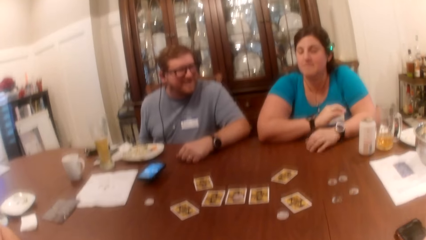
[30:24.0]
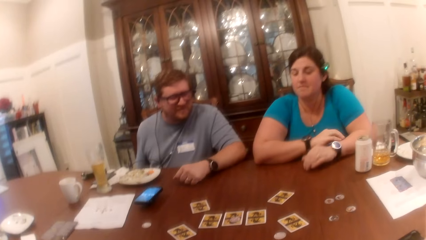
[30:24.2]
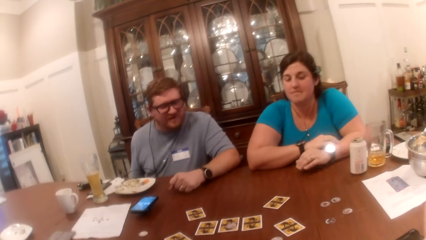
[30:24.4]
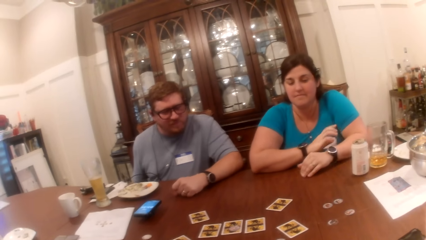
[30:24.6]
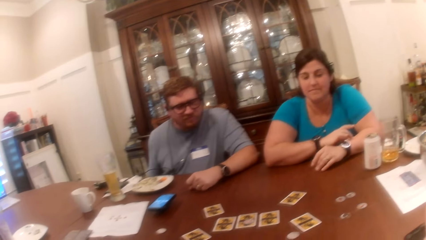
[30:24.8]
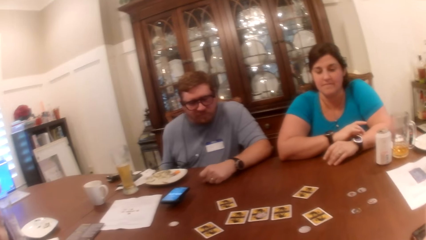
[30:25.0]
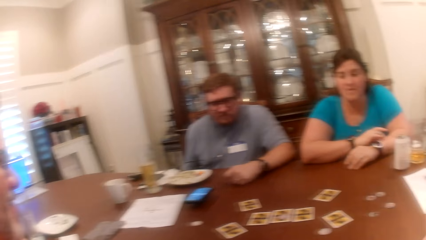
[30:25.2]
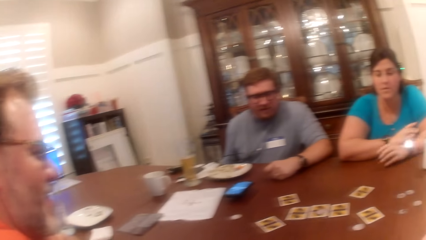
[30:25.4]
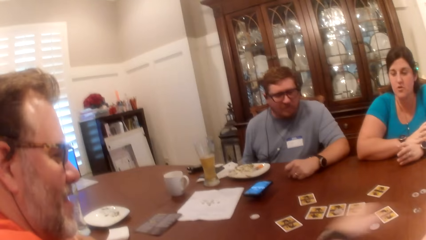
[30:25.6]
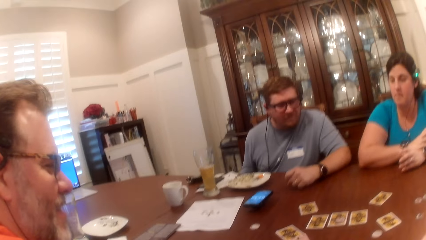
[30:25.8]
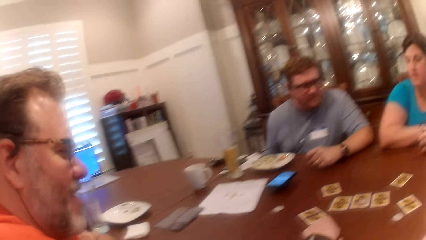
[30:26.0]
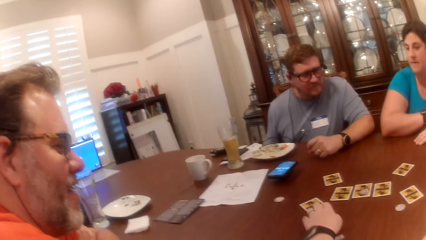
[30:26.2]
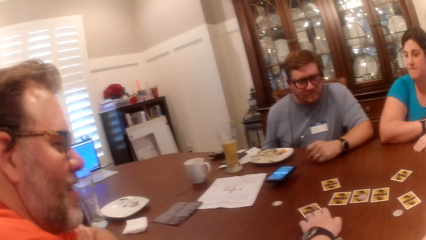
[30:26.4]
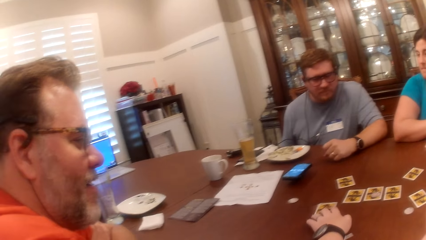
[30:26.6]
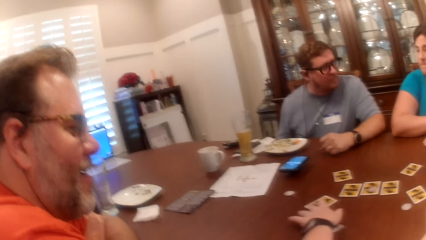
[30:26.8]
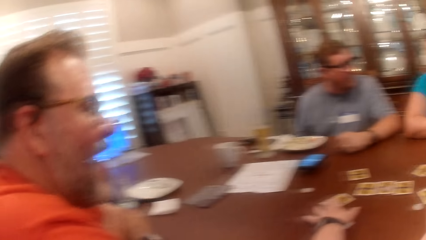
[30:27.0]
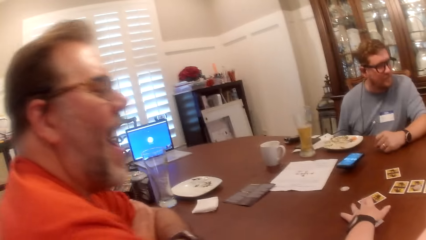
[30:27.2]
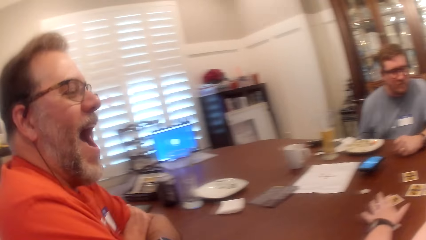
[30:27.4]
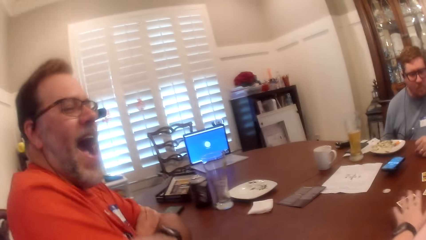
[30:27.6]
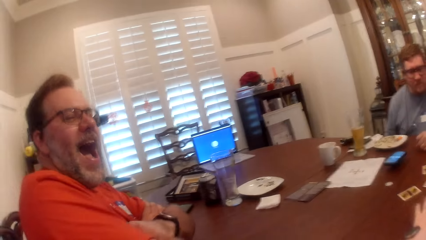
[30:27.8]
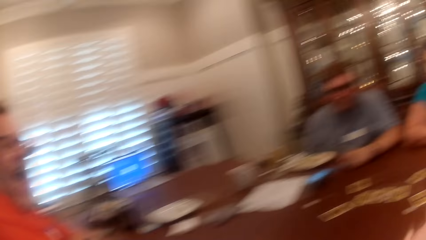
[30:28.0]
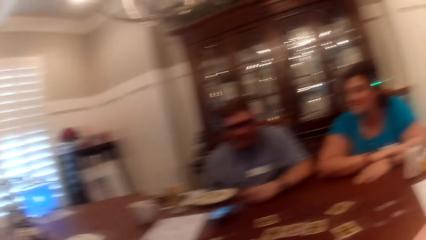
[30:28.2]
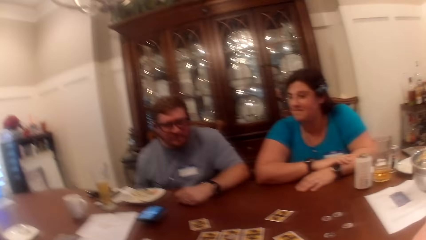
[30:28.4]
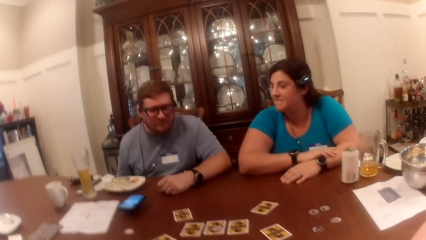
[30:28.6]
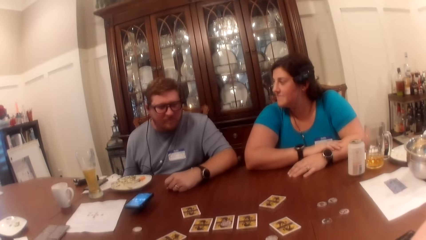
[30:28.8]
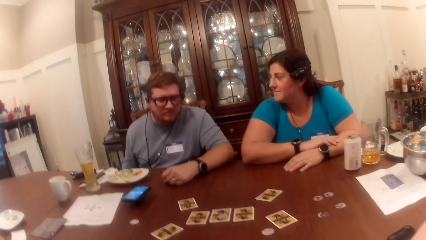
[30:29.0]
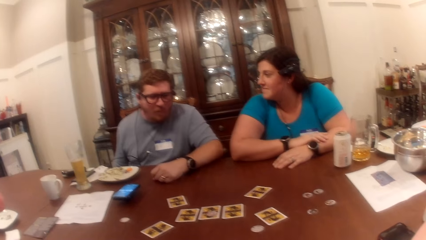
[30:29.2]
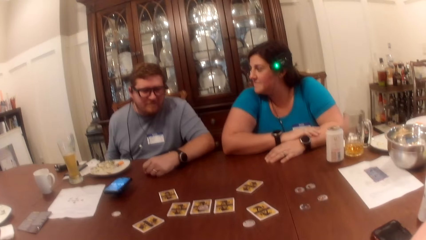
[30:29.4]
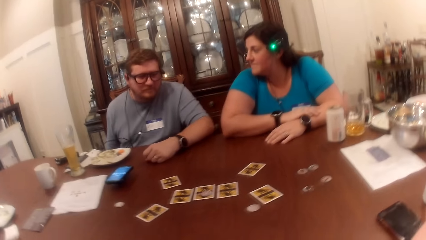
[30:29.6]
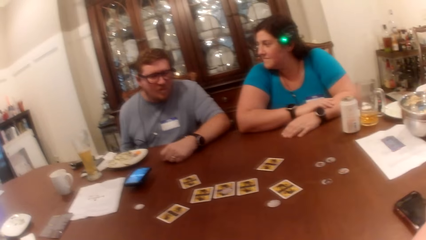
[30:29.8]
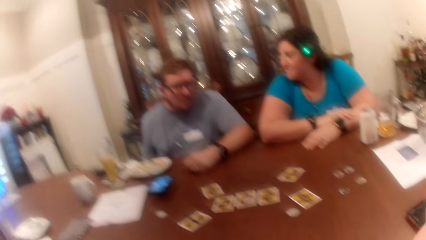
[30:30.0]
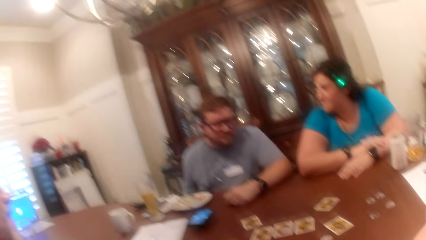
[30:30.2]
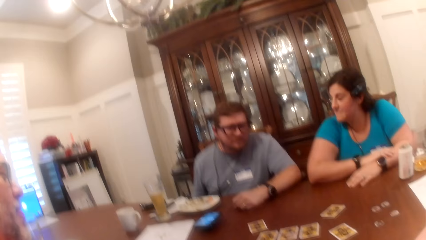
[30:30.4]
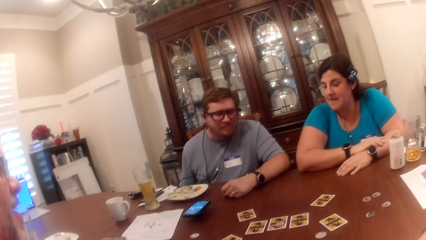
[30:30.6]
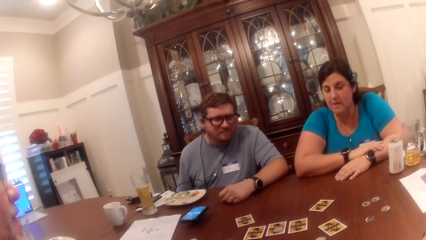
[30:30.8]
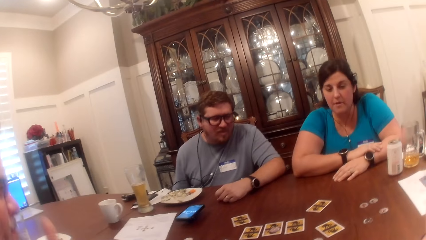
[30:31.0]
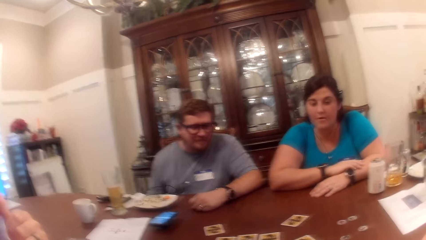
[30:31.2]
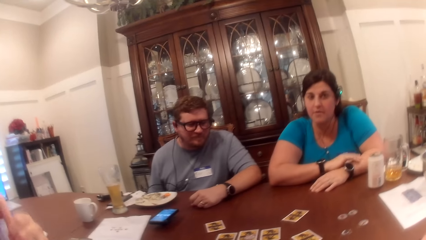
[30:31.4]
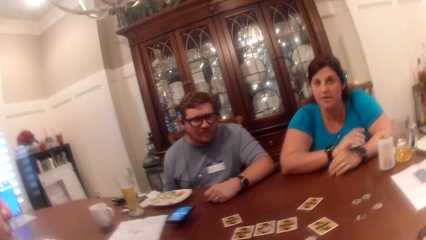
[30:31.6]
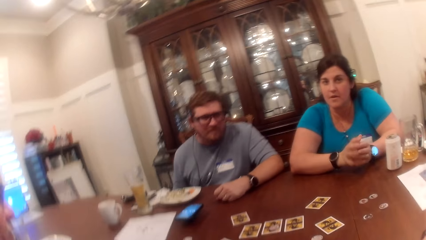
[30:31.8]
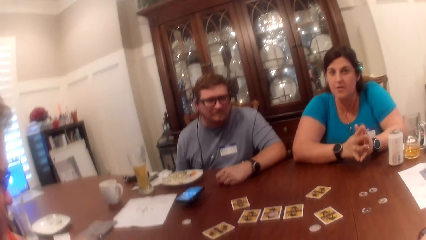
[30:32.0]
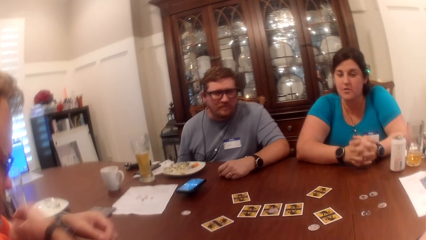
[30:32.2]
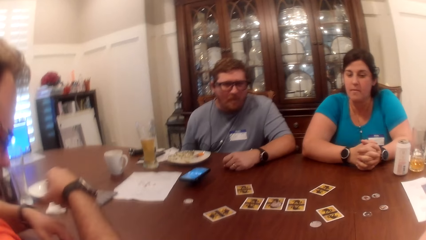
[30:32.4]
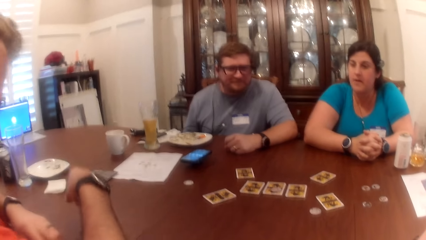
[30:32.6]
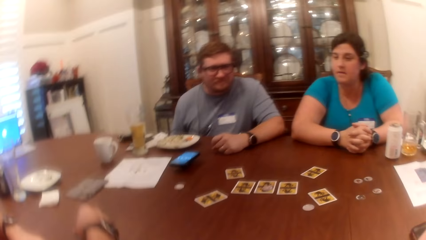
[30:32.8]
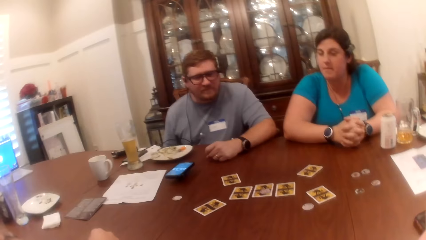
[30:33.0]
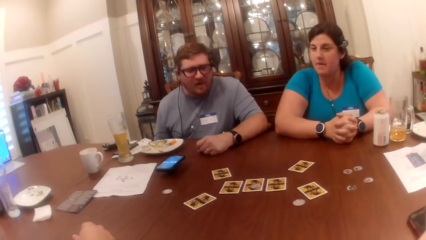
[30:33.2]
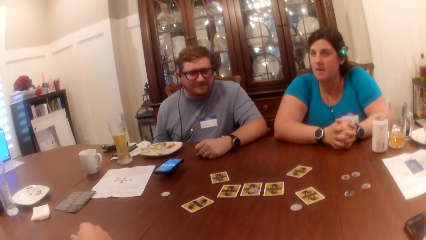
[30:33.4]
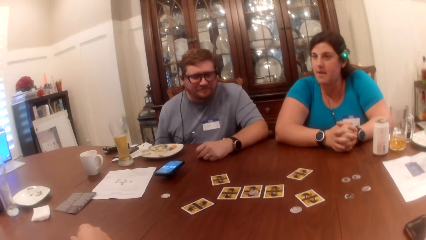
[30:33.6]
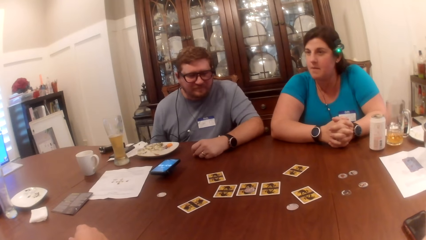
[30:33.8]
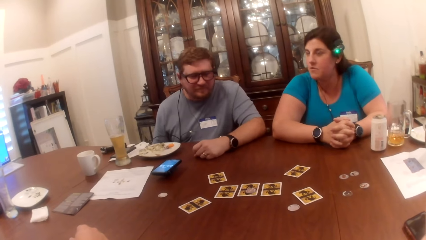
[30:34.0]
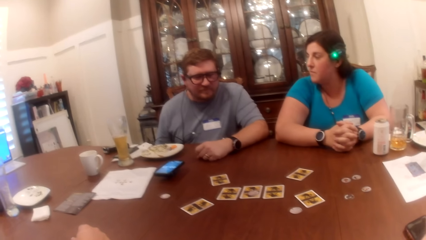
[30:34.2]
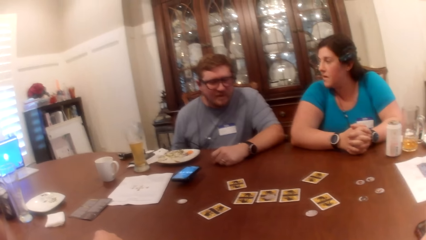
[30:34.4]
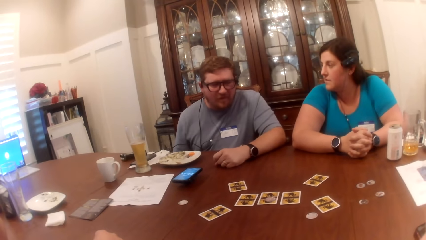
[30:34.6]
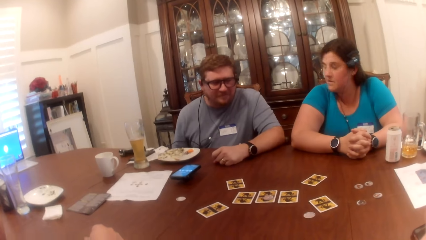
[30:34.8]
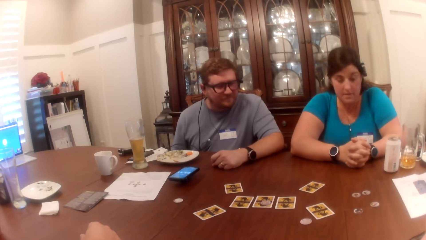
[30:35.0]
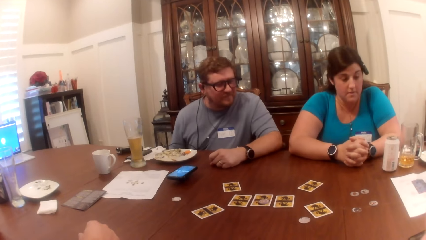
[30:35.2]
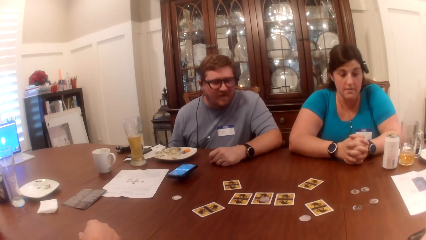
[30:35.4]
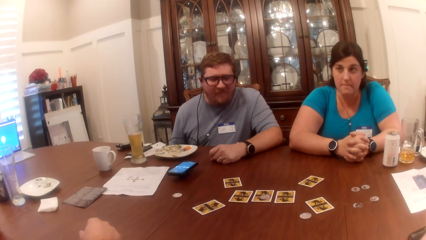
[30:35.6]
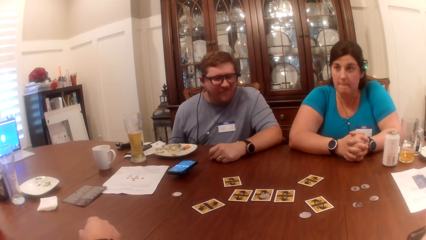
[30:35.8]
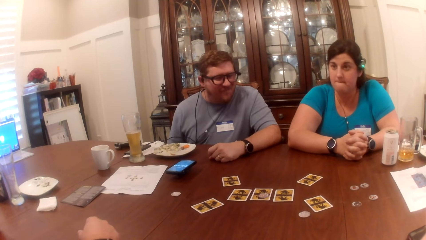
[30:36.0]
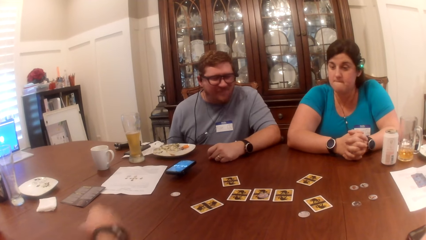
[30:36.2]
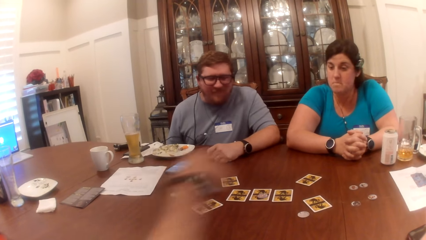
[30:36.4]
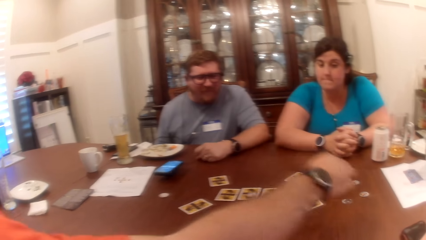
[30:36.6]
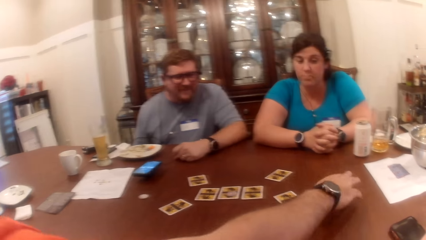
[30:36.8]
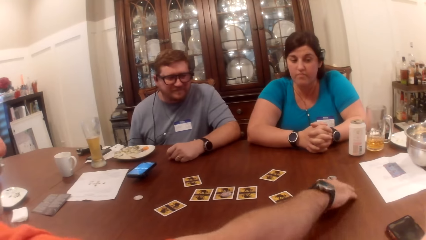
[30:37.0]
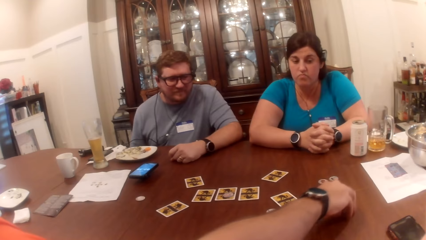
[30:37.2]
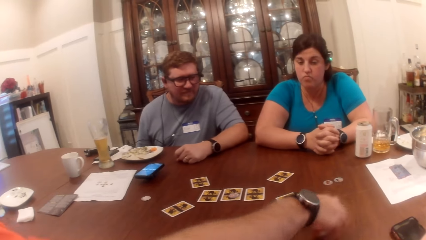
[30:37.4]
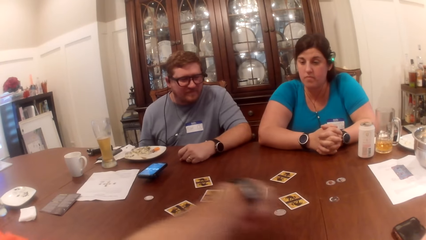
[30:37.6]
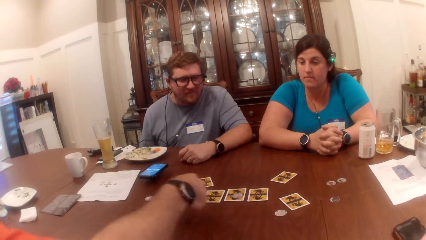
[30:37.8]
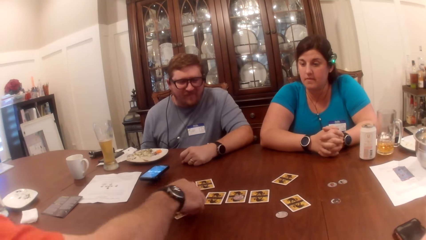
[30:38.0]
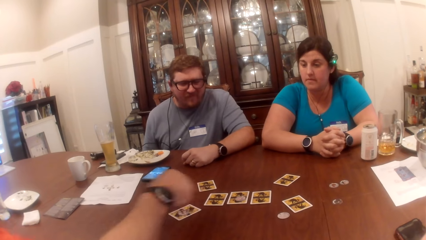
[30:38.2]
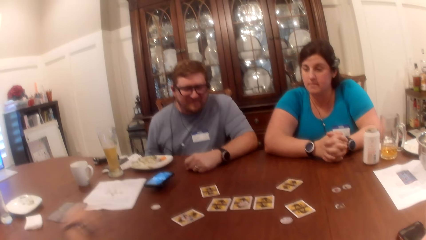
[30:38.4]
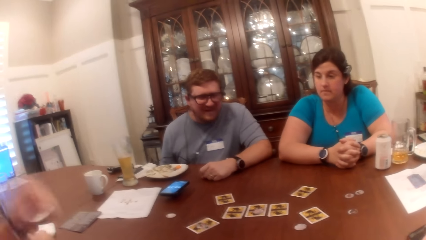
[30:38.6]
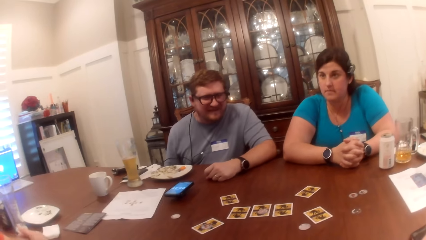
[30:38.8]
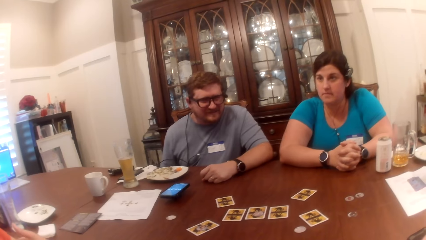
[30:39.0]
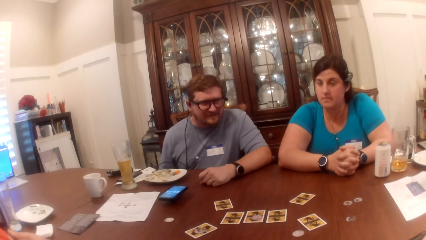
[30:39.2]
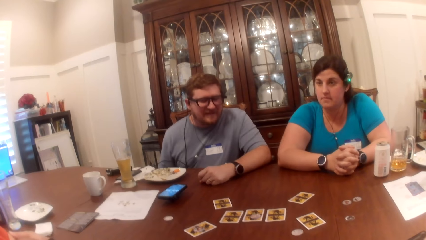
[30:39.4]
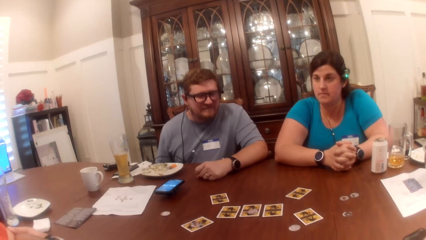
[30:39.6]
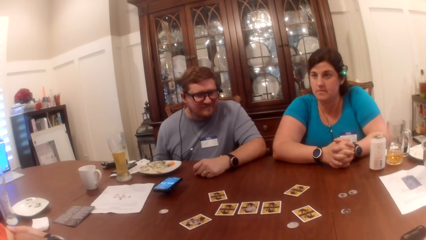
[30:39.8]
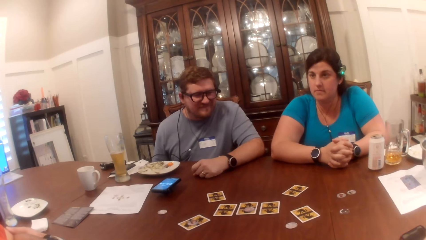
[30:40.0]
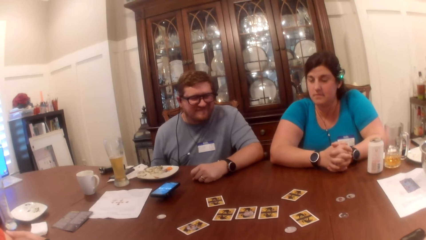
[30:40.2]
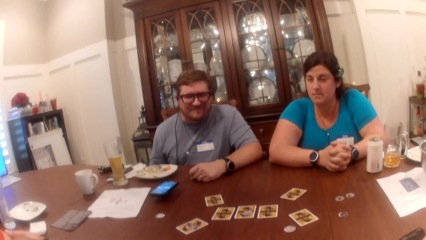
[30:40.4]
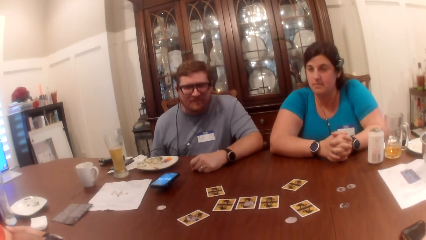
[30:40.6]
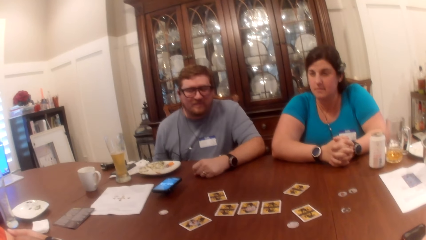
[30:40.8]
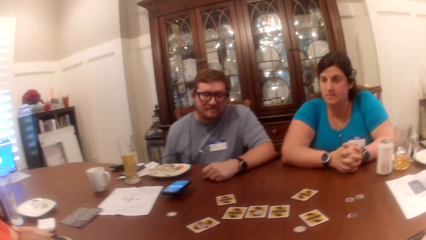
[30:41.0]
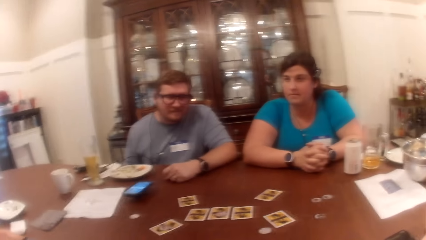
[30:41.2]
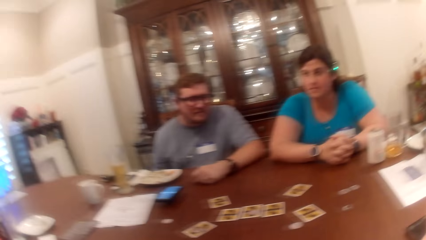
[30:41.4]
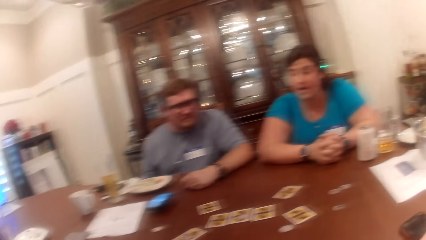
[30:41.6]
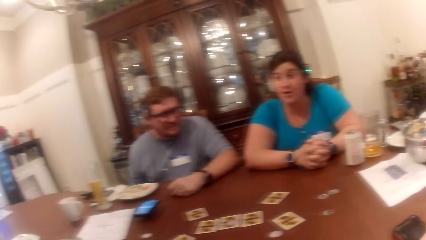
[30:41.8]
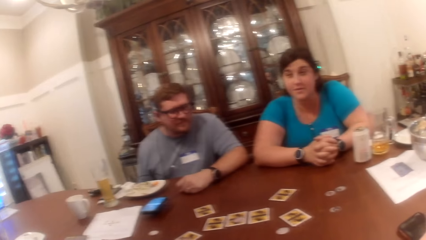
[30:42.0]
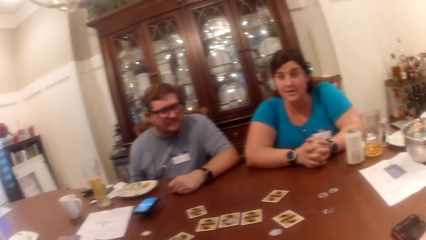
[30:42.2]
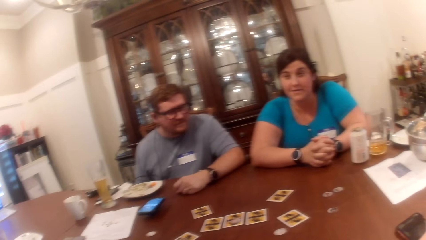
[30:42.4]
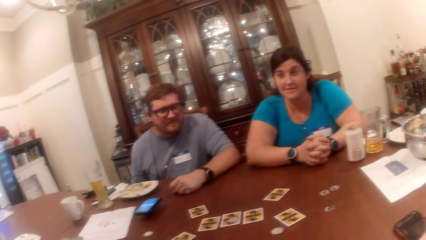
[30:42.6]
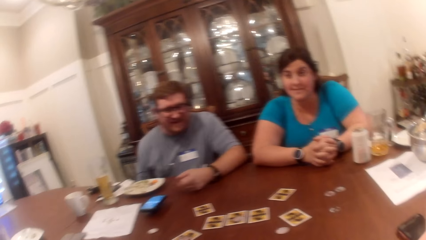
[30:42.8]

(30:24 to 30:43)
The camera wearer adjusts a card on the table with her left hand. The woman claps her hands together. The man places his right hand on the table, picks up a token from the table with his right hand, and drops the token in his right hand on a card on the table.
